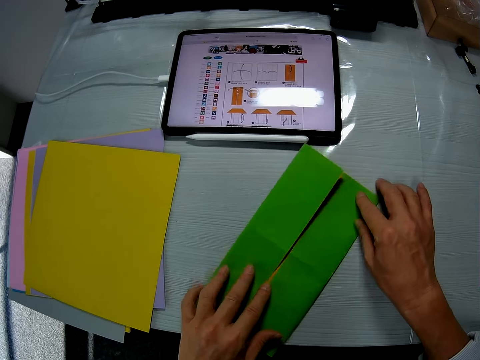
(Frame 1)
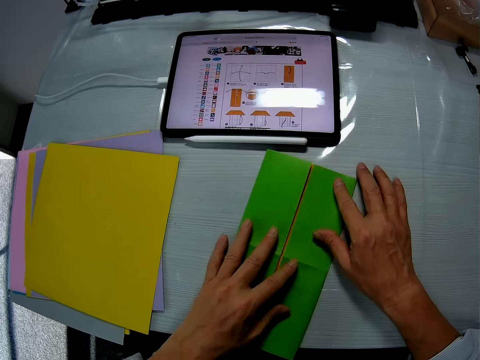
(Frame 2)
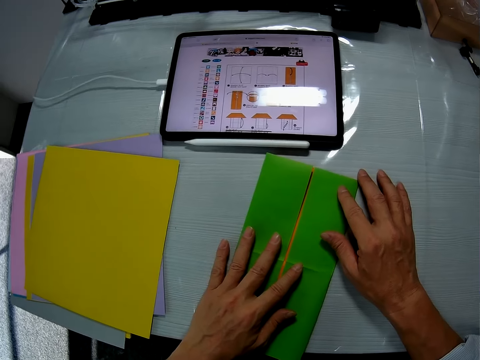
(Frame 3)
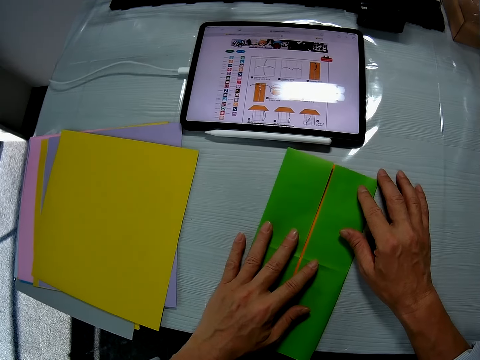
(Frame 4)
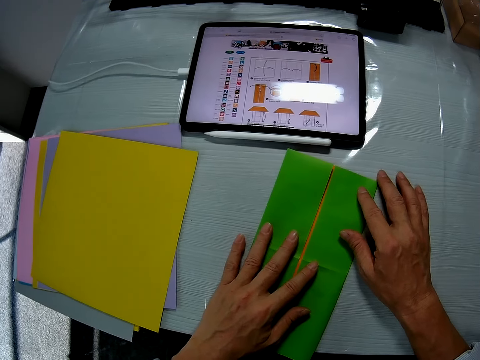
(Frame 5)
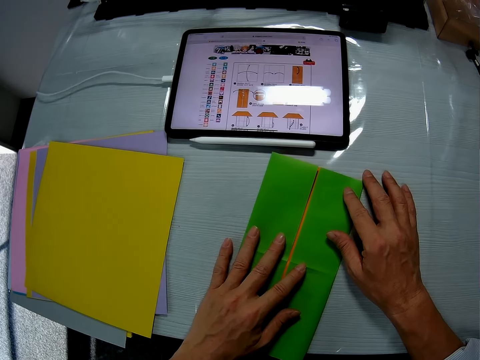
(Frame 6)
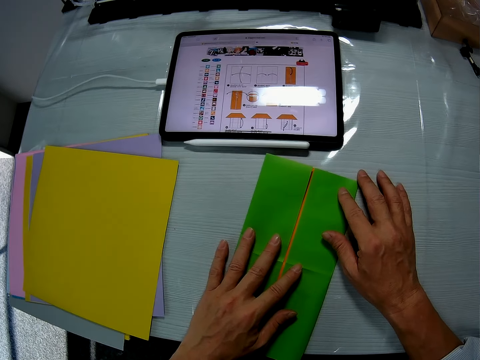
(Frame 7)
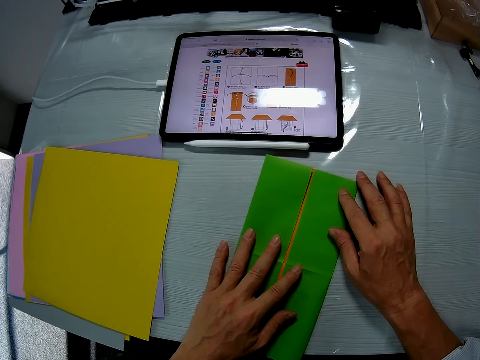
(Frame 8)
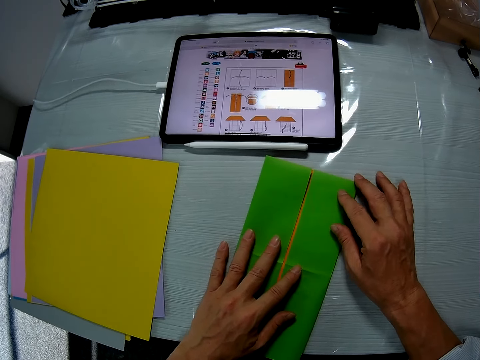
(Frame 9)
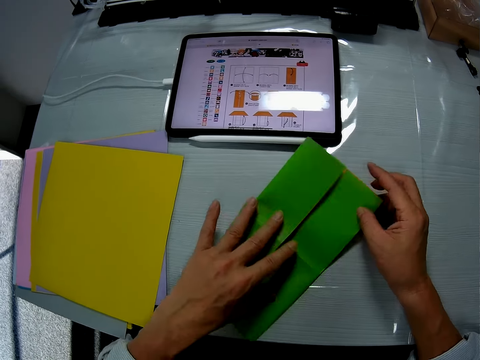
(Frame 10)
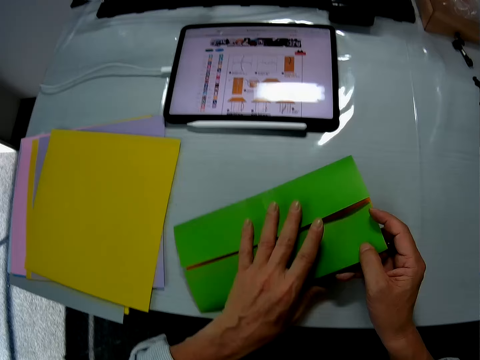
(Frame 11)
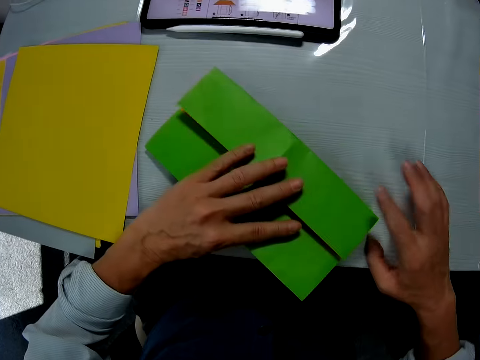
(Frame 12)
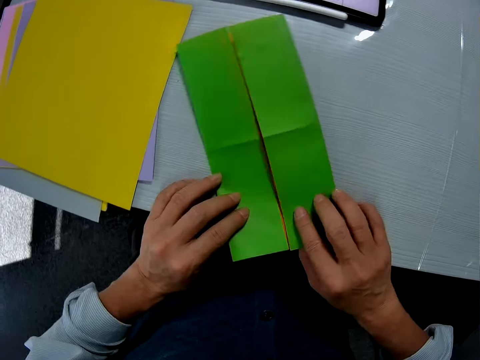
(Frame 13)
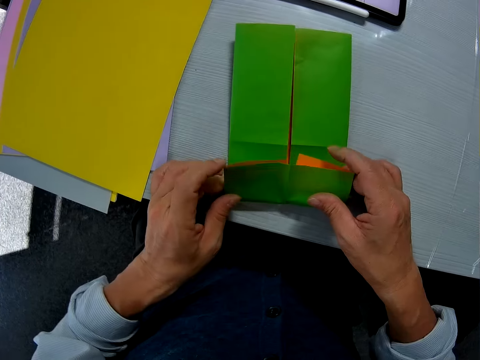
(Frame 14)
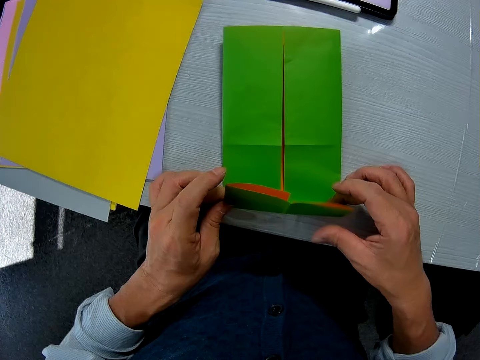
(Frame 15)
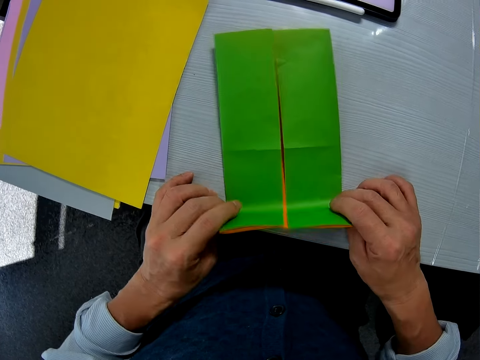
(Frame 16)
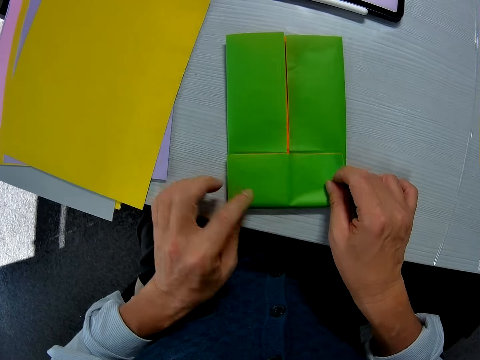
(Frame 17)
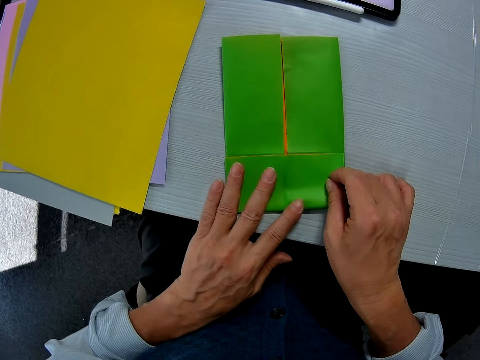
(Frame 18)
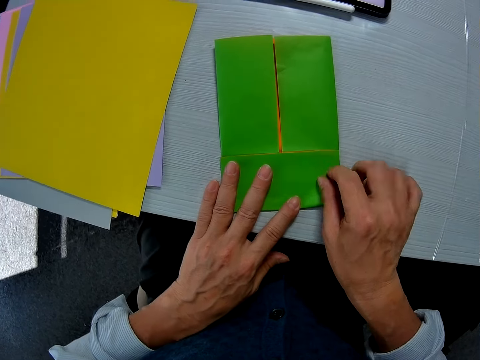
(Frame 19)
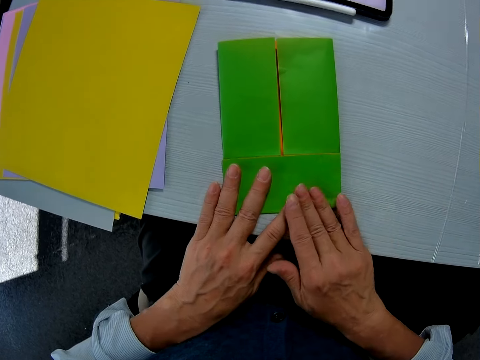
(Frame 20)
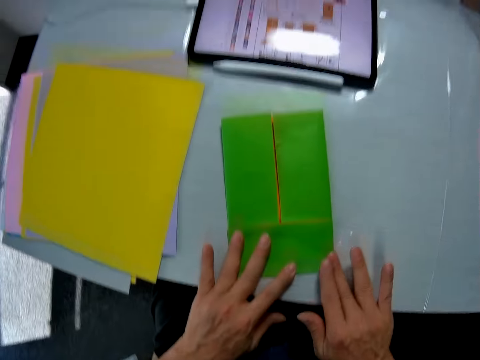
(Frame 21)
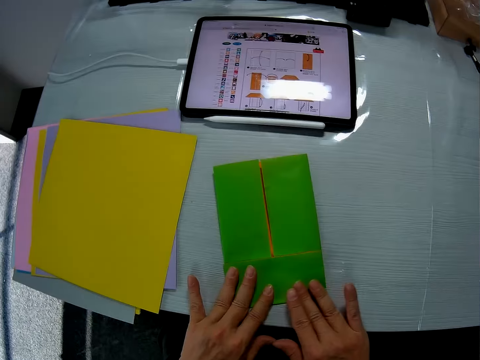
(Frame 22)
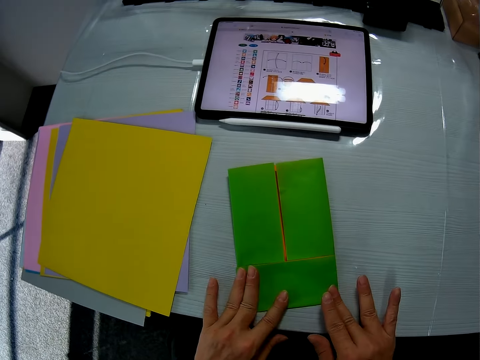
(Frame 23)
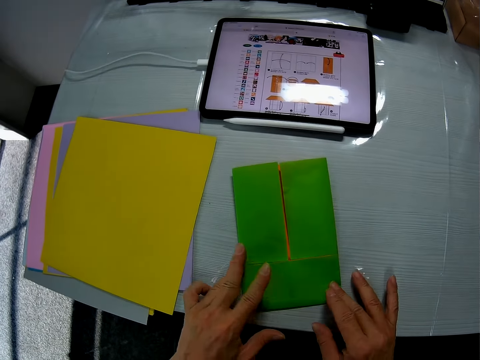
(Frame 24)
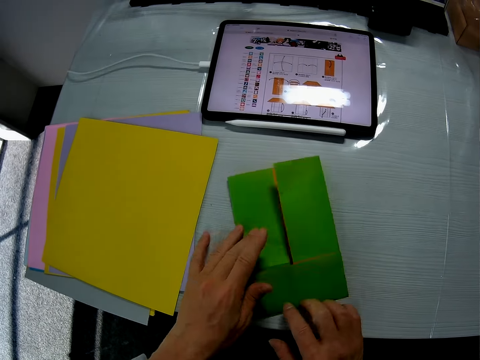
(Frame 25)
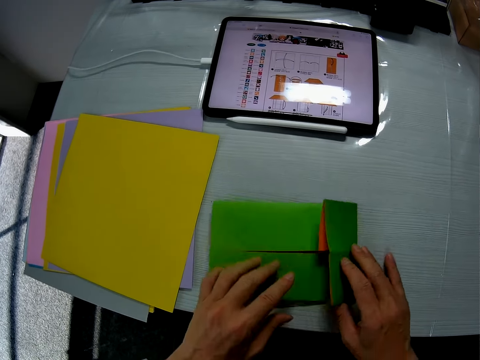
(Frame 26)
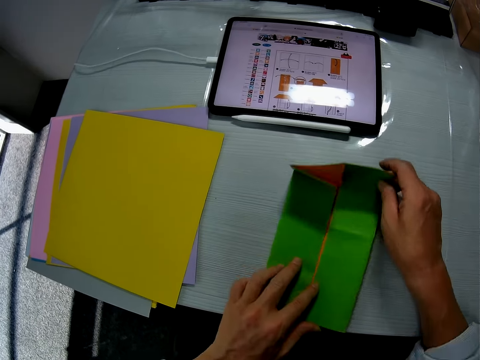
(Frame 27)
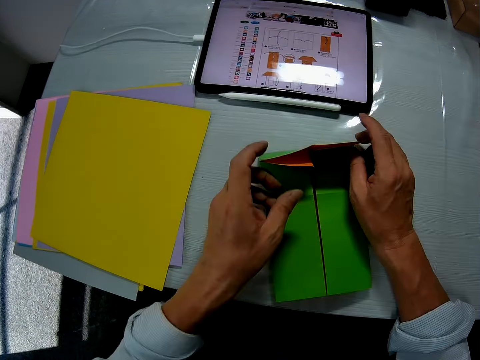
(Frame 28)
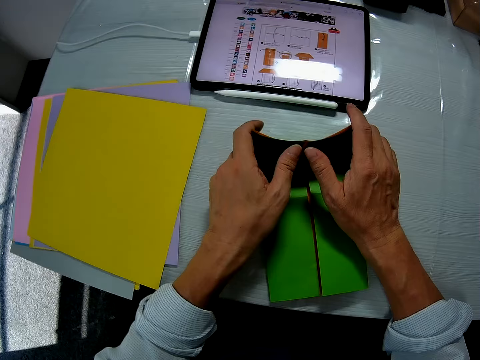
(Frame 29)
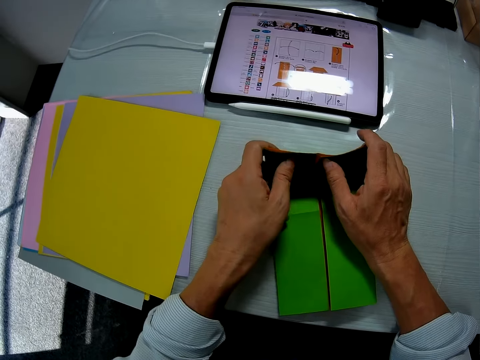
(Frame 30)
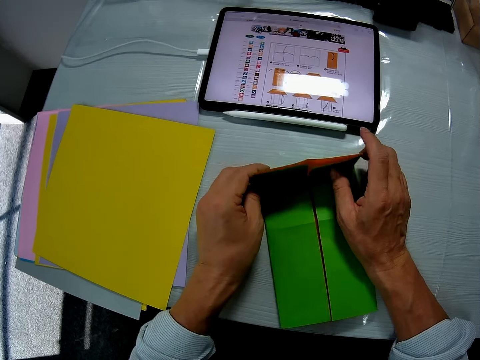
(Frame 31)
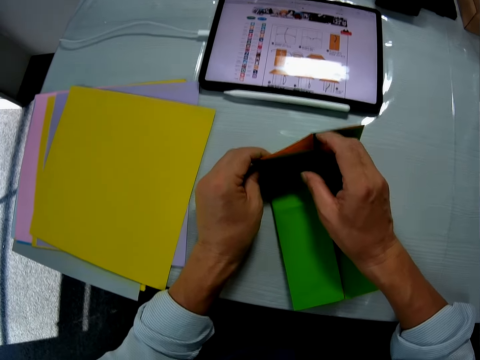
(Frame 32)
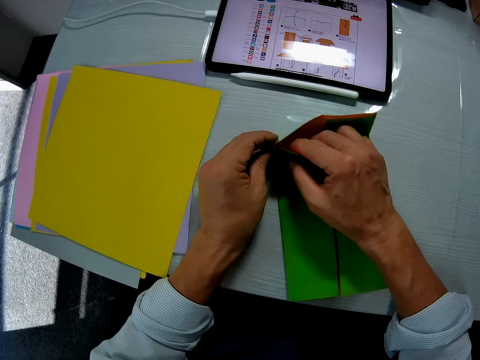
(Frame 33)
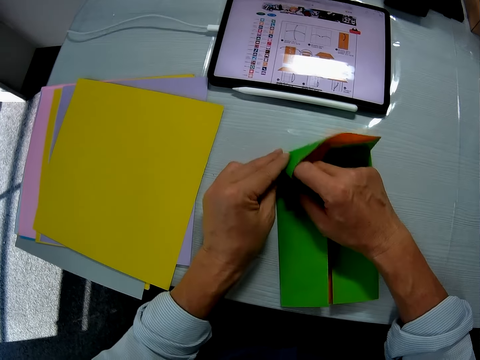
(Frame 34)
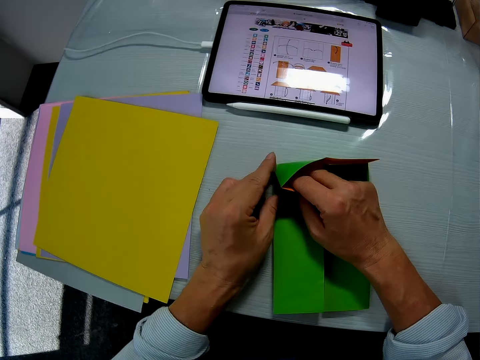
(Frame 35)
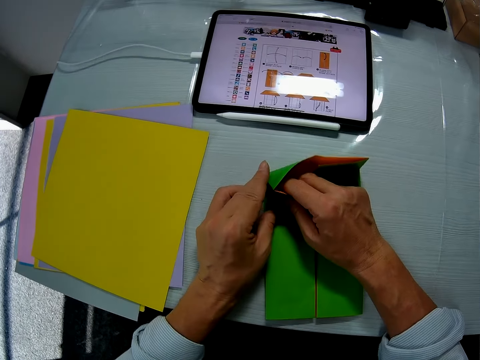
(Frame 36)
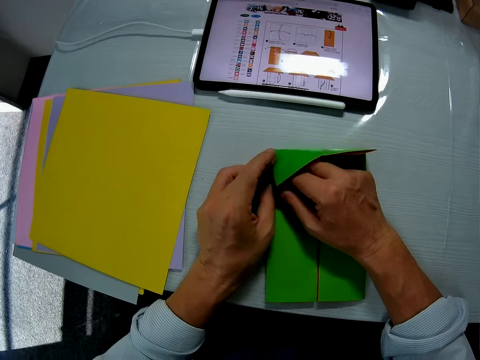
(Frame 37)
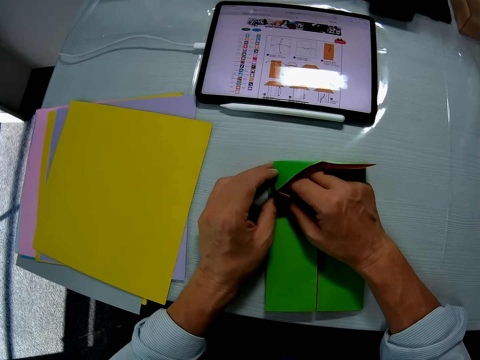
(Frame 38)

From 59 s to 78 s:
The camera wearer turns the manila paper. They turn the manila paper again. They fold the manila paper. They look at the drawings on the tablet. They turn the manila paper. They hold the manila paper.

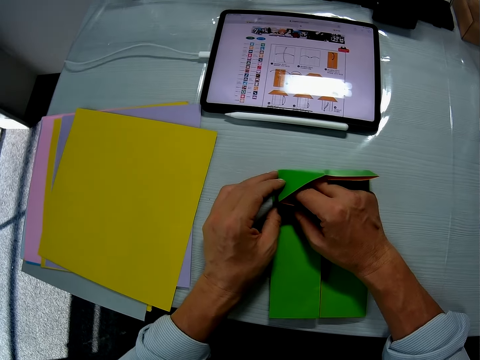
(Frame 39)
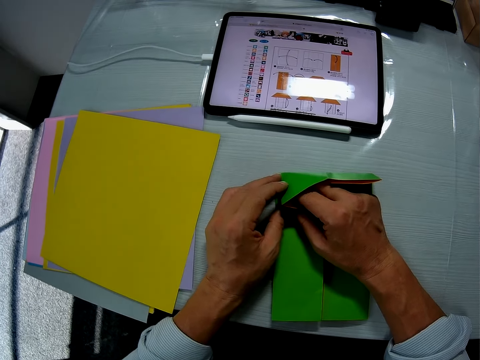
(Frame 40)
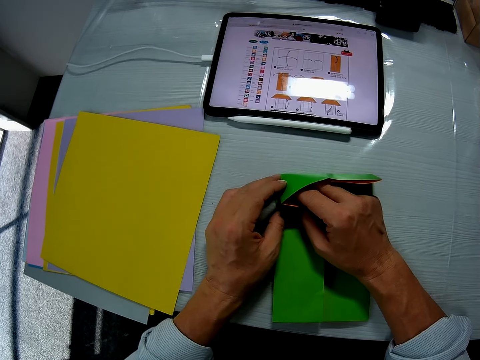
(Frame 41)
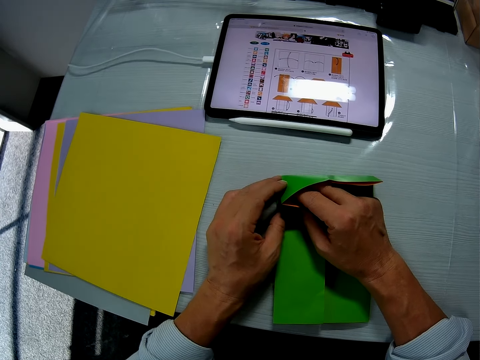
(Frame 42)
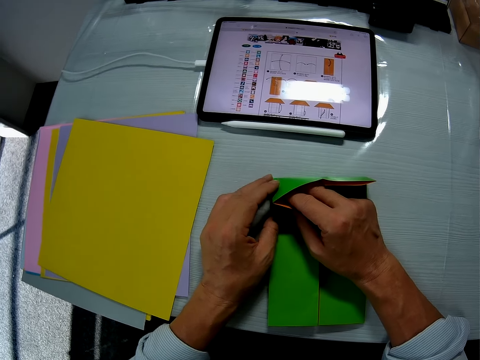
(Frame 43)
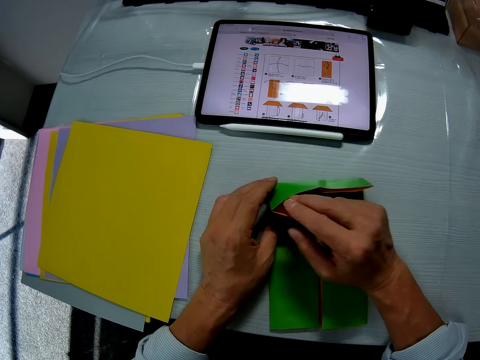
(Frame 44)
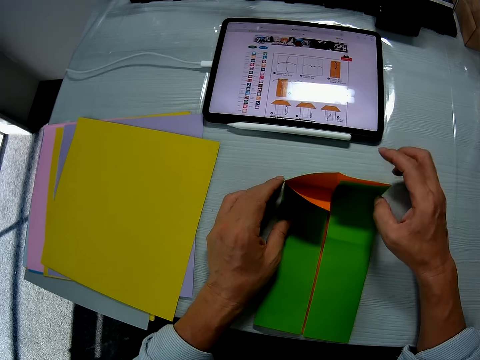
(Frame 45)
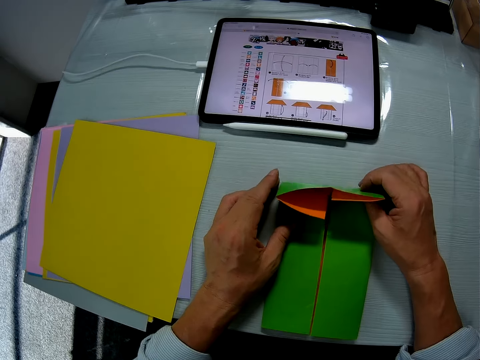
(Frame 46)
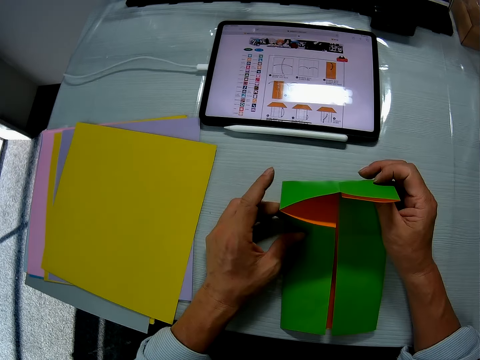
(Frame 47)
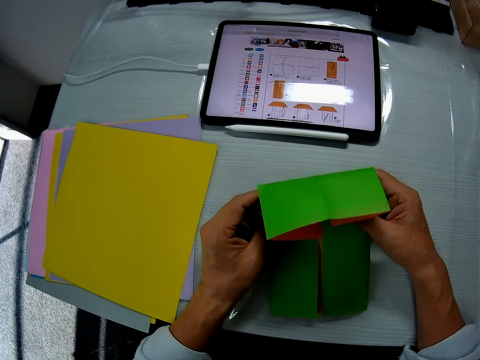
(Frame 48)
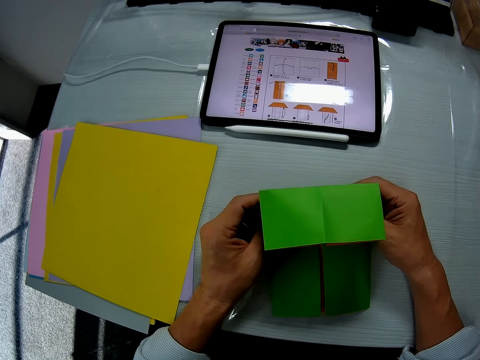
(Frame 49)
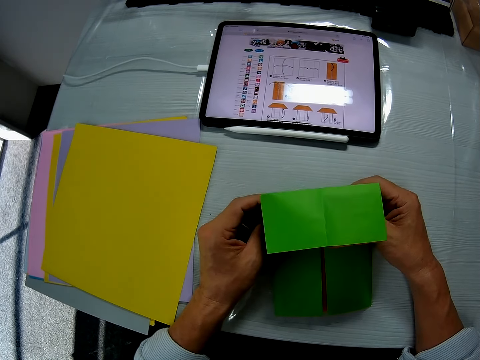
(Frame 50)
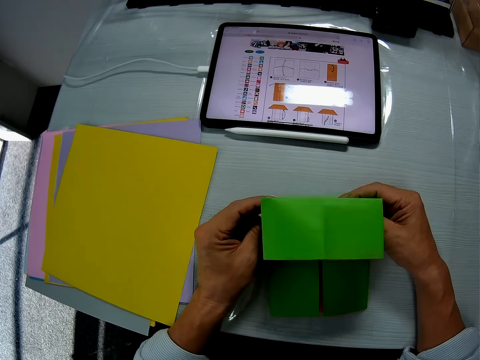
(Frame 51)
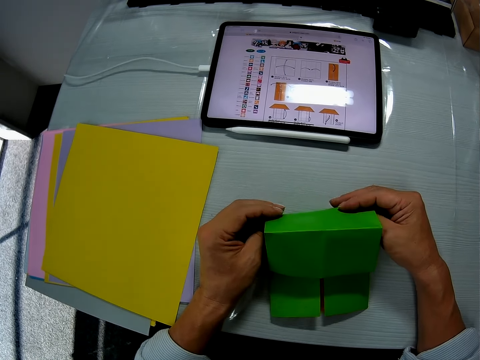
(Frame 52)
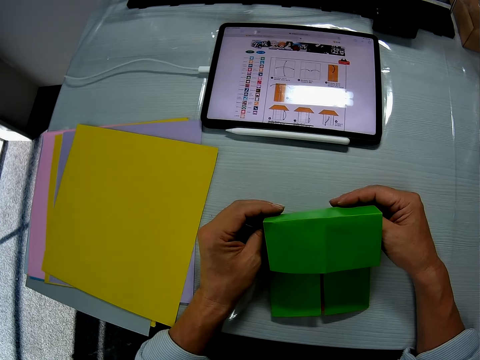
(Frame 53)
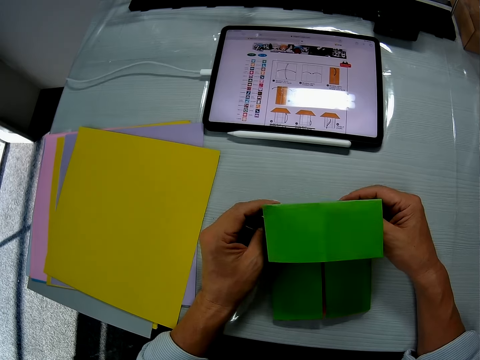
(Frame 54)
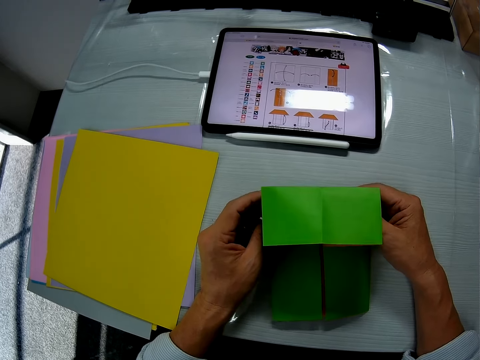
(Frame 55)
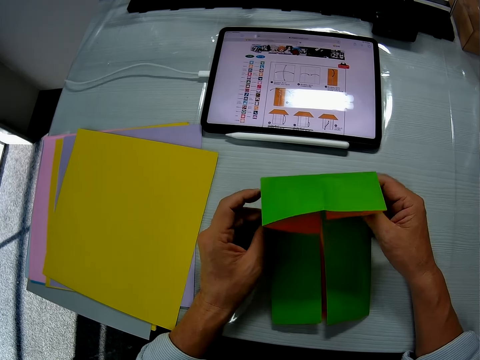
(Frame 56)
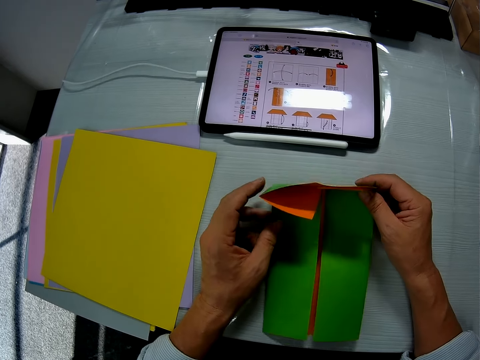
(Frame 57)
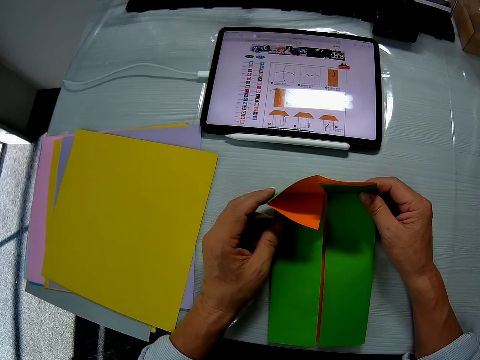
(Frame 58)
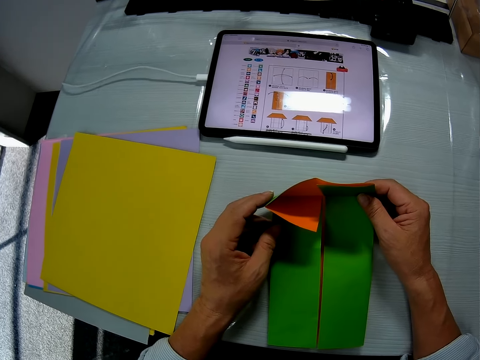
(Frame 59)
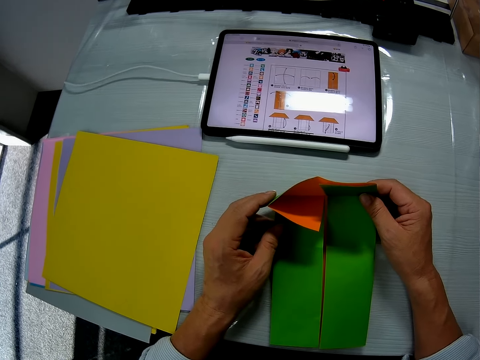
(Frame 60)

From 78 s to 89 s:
The camera wearer folds the manila paper. They unfold the manila paper.
